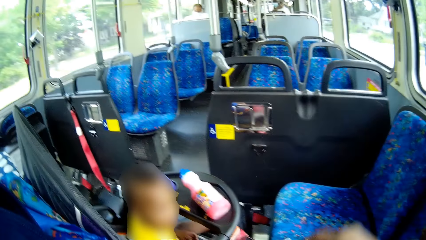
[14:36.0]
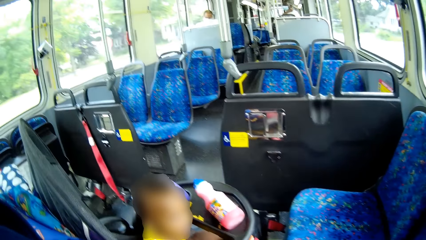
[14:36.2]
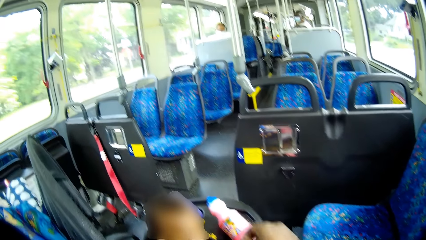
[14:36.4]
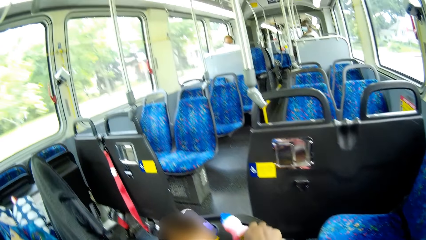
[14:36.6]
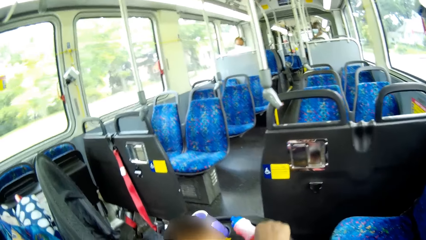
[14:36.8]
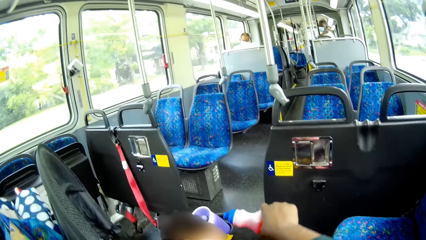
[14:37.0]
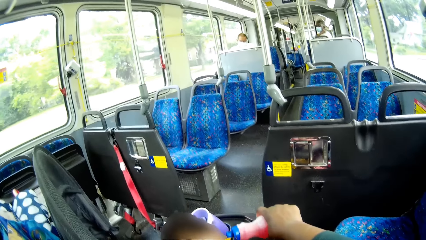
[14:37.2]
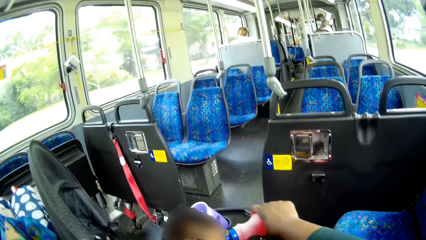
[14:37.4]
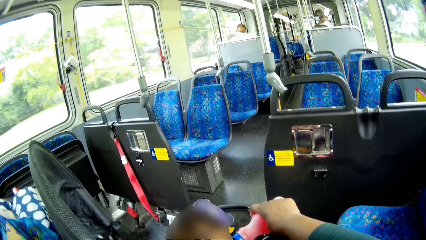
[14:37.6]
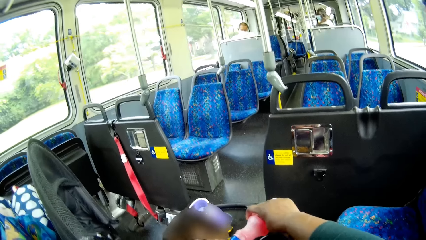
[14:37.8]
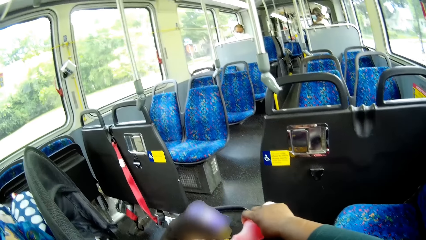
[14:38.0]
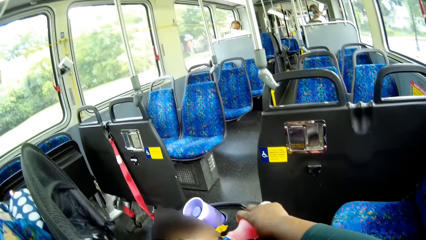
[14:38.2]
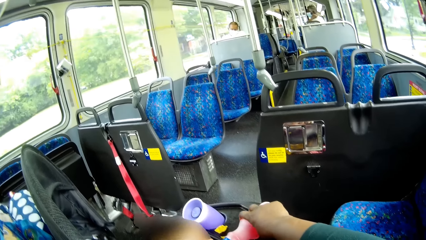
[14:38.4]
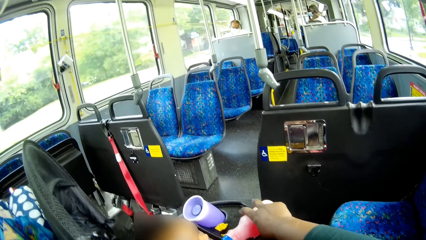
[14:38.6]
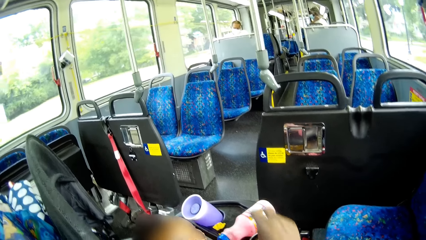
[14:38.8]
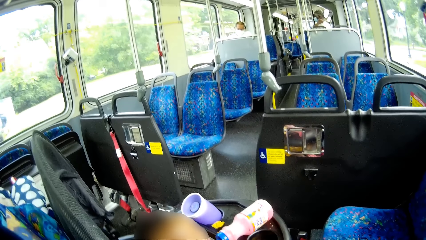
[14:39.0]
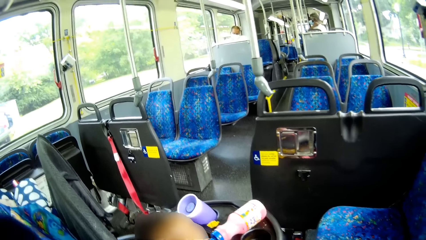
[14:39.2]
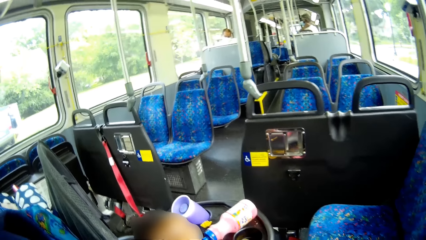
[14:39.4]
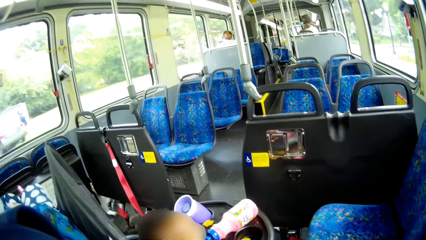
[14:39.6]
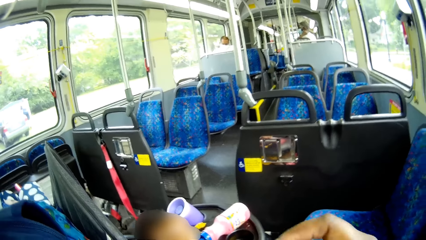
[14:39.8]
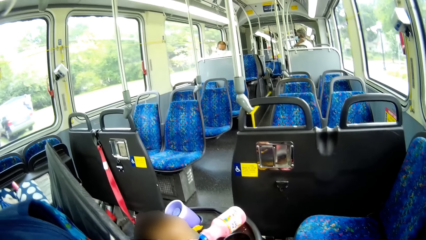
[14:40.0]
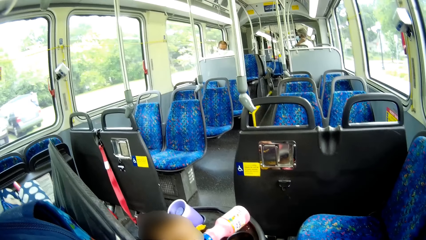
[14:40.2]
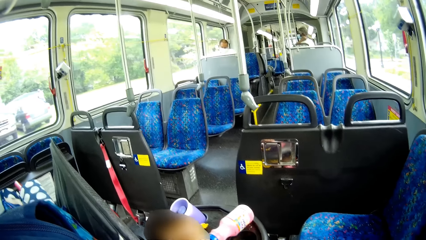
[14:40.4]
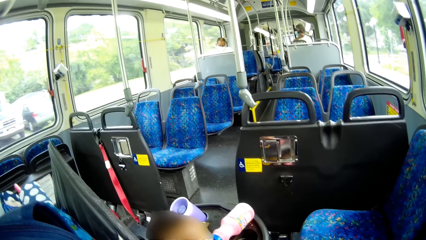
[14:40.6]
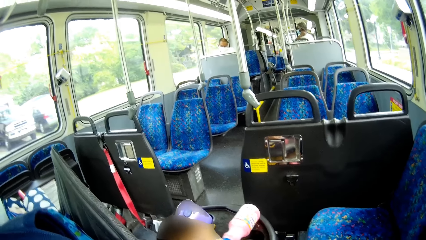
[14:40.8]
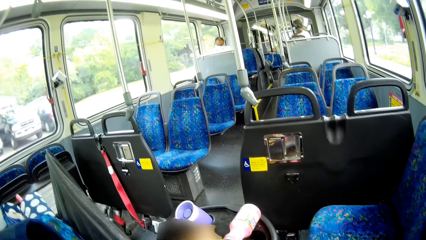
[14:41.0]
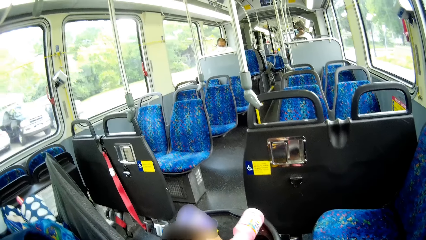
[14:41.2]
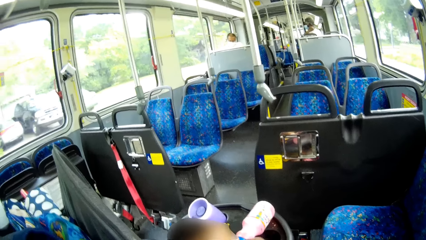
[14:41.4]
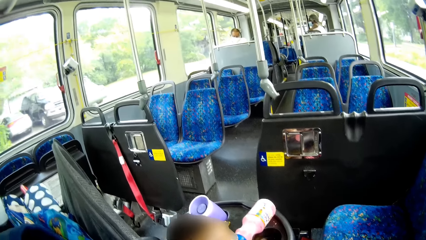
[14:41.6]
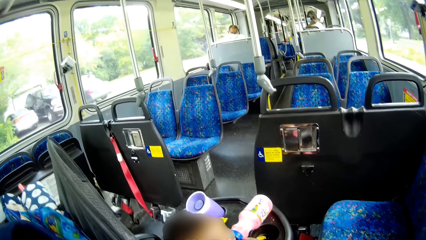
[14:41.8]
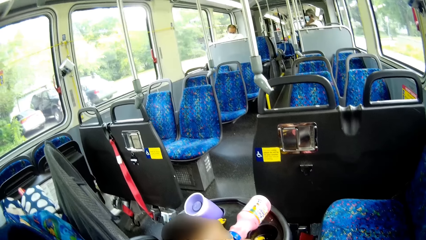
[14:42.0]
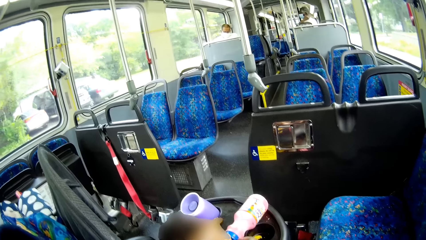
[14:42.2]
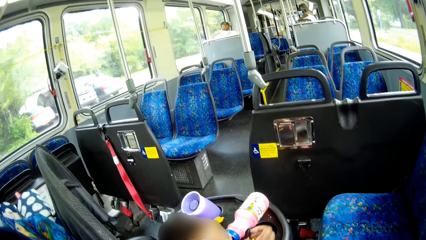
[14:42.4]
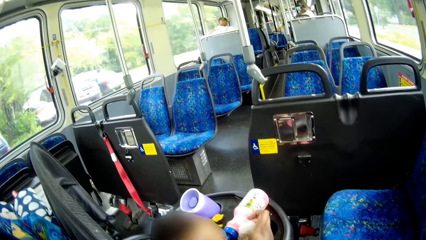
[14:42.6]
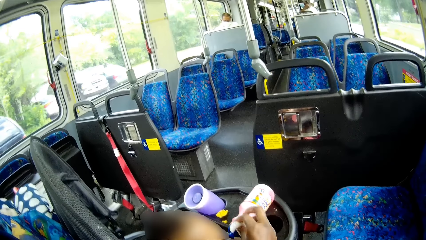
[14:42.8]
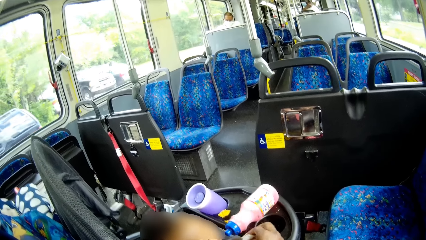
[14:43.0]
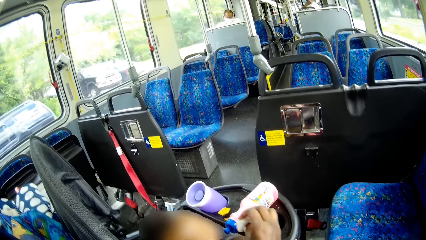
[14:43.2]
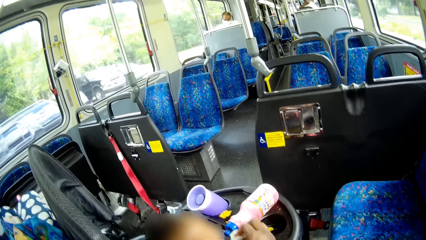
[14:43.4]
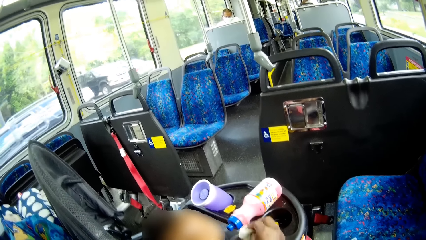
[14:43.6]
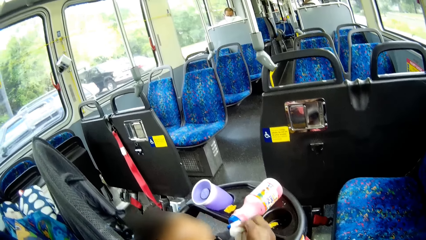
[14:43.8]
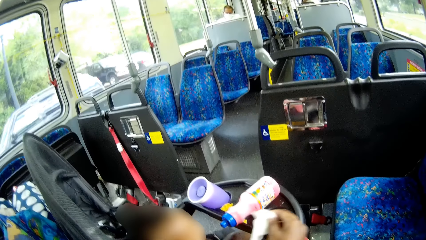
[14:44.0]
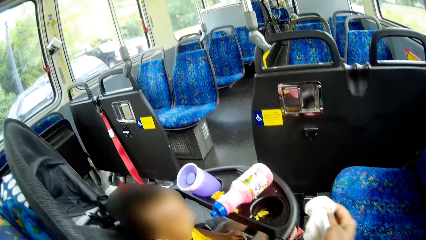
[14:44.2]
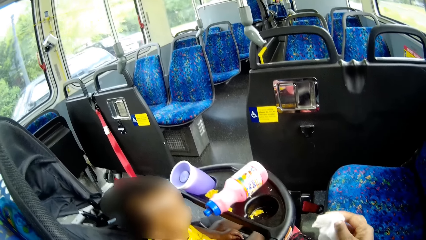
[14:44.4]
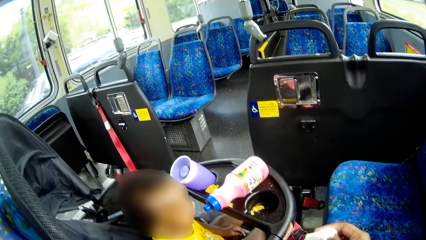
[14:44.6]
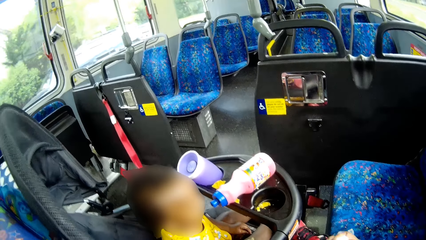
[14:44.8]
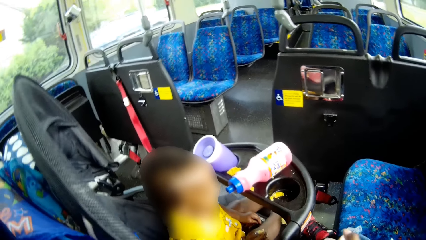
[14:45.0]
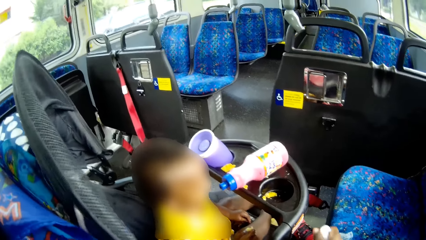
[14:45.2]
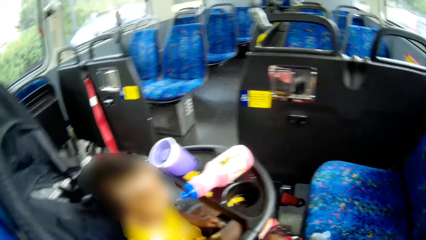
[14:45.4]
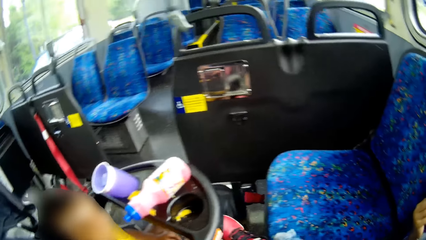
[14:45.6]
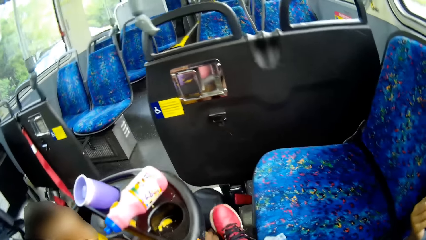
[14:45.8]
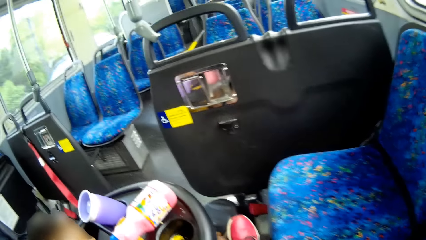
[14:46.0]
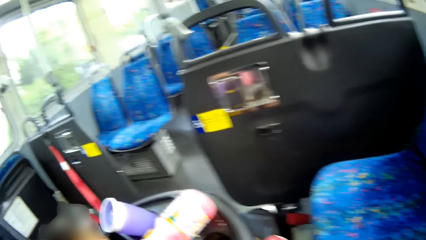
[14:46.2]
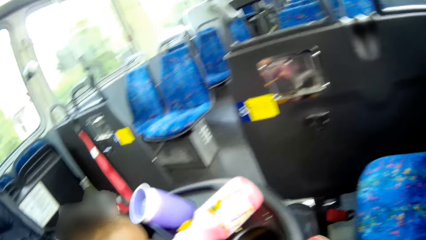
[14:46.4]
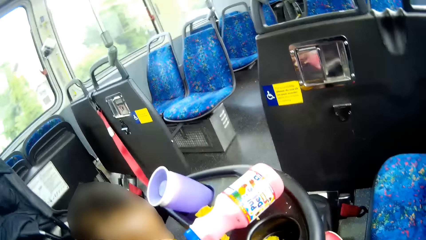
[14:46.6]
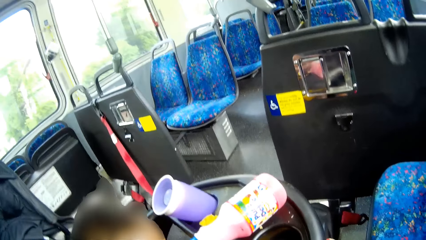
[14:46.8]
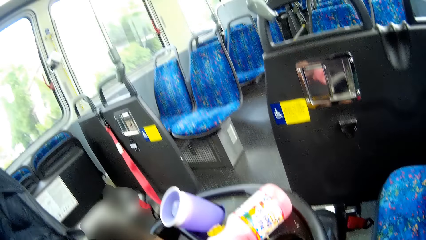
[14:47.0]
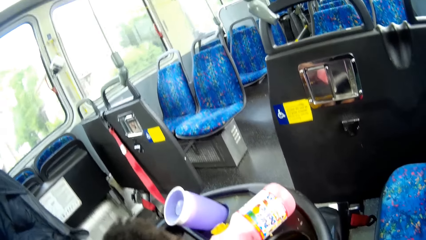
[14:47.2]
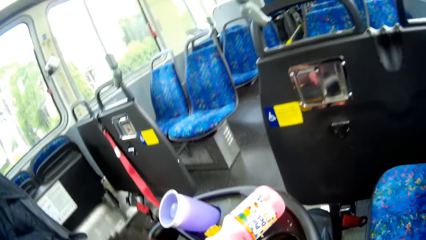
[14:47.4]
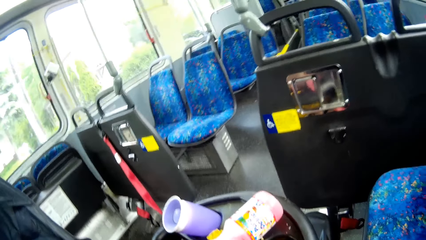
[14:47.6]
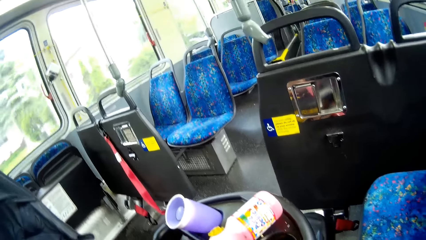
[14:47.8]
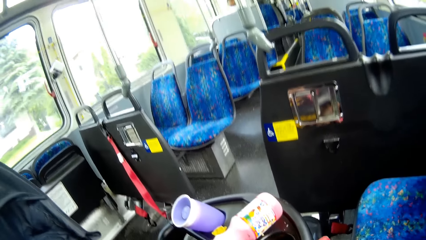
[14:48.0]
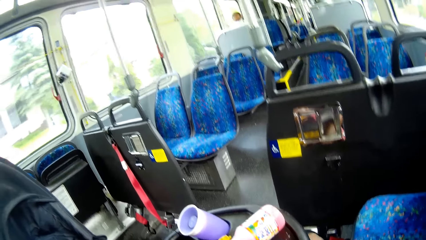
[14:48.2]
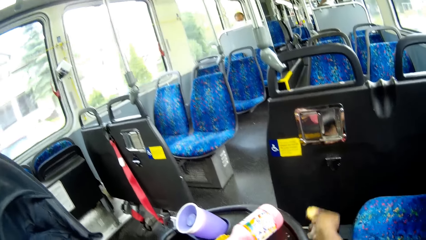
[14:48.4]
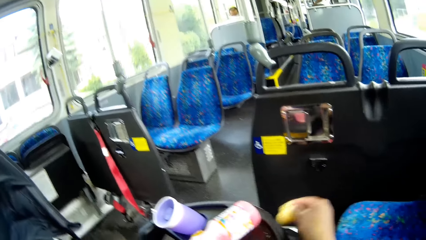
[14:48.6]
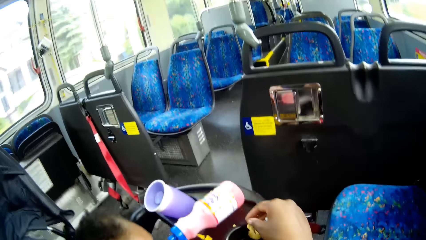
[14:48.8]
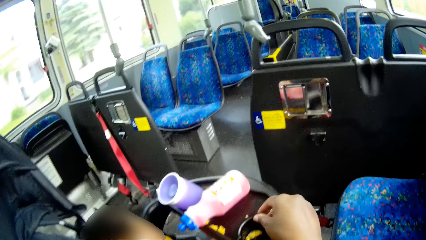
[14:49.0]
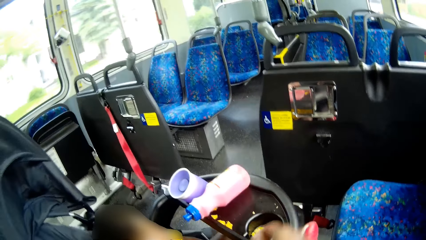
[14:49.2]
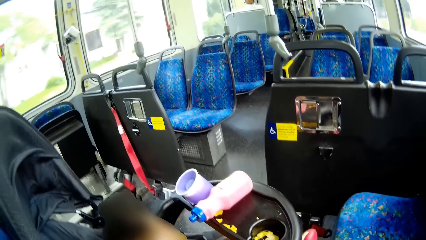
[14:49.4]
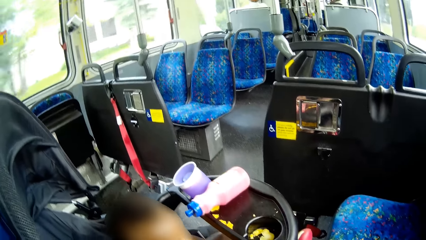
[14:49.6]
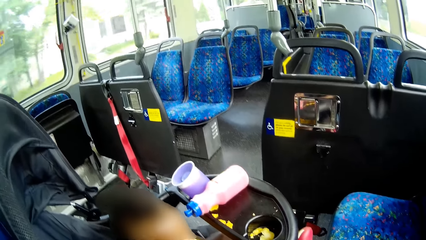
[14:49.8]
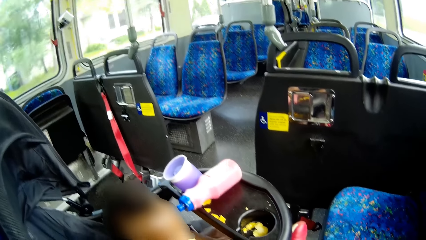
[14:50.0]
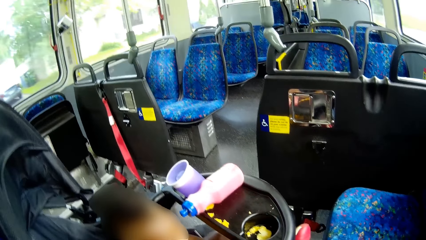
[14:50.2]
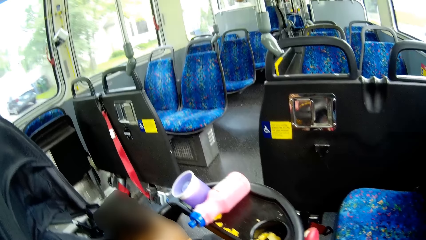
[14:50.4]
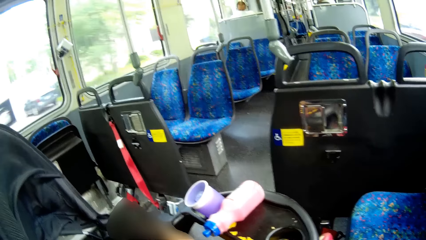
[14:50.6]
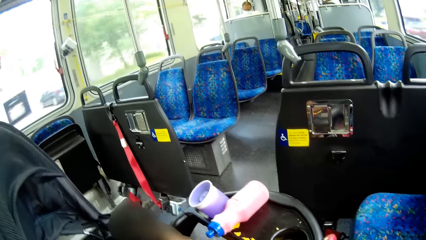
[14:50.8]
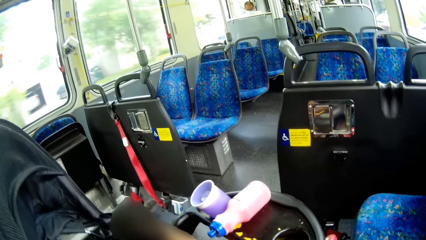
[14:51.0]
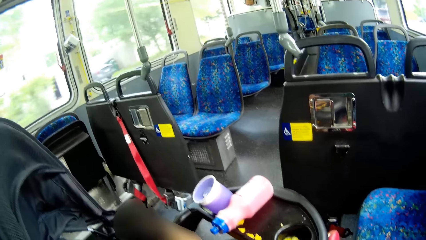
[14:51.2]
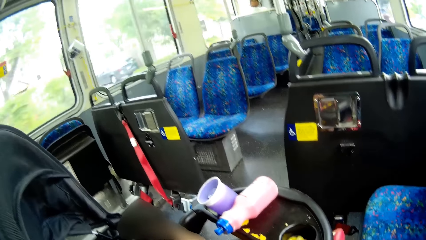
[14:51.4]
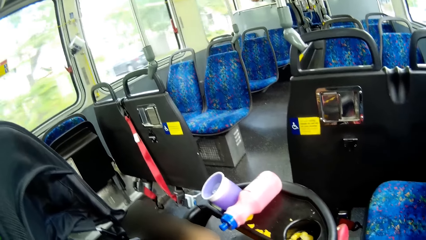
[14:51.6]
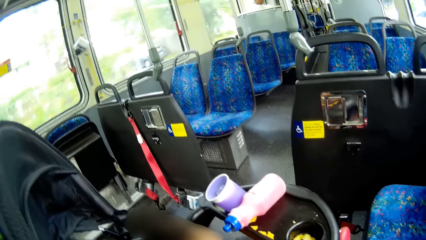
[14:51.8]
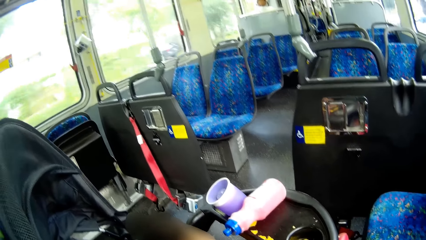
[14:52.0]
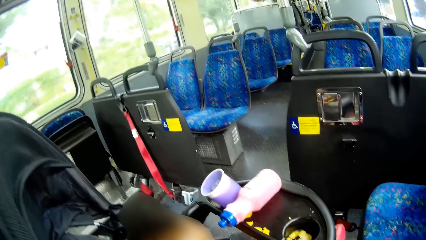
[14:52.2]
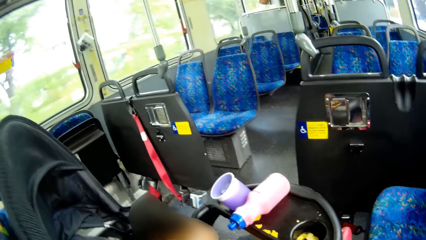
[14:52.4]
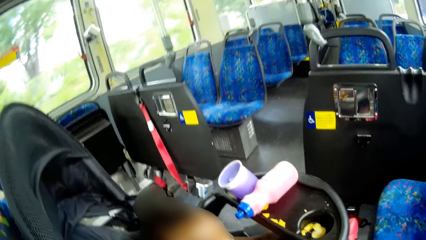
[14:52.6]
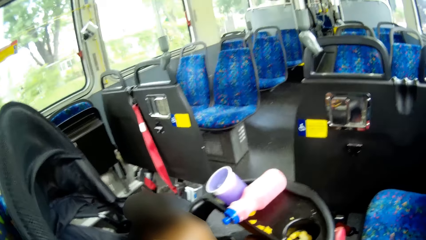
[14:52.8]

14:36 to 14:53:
The camera wearer picks up another bottle. She gives a baby a drink from the bottle. She places the bottle on the baby high chair. She looks around. She cleans the mouth of the baby with the tissue paper. She wipes the bottle. She picks up a chip with her right hand and drops the chip into the baby walker with her right hand. She converses with the boy.
